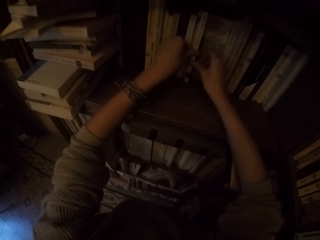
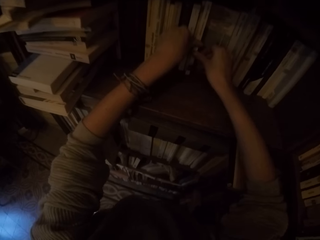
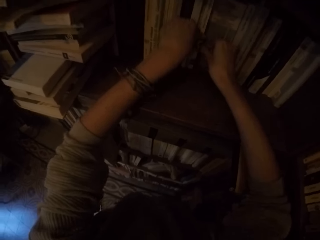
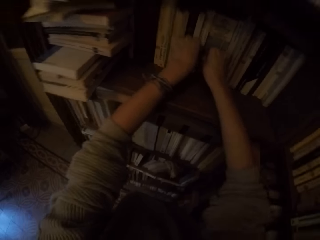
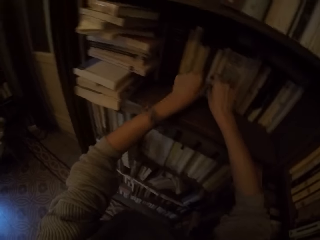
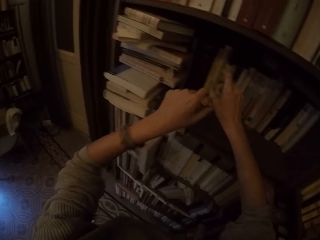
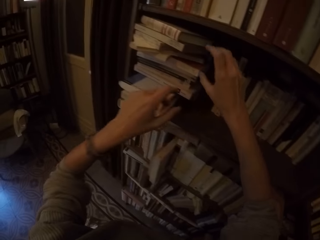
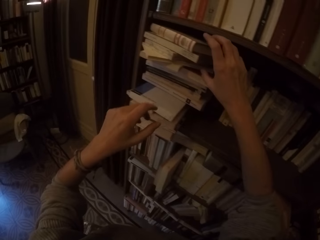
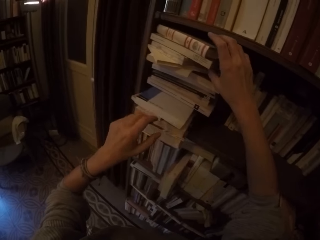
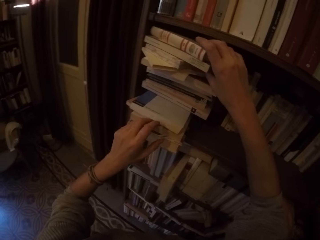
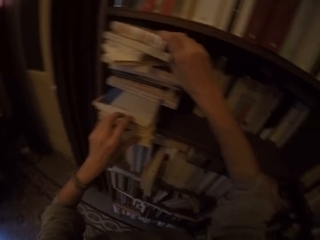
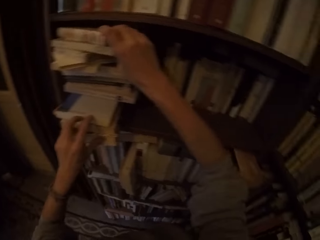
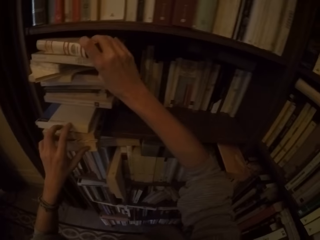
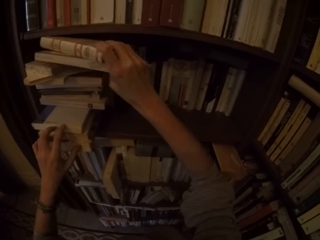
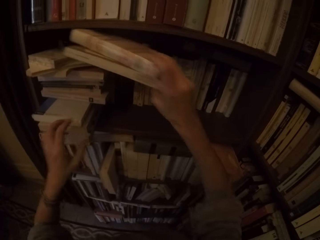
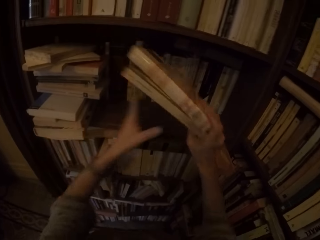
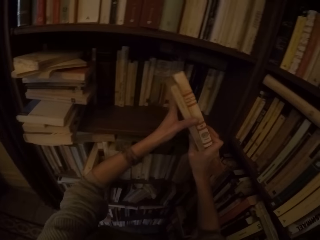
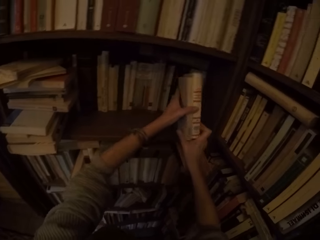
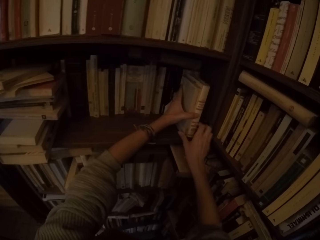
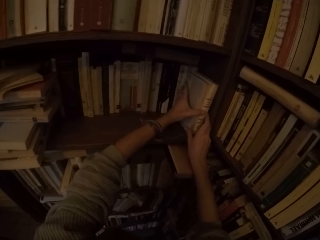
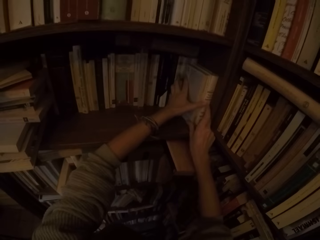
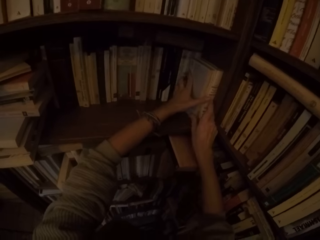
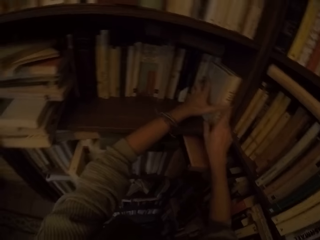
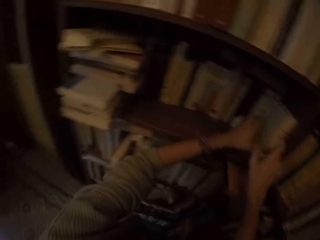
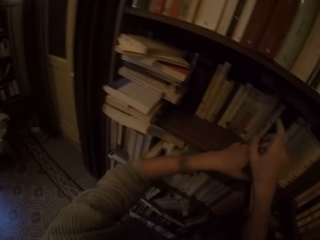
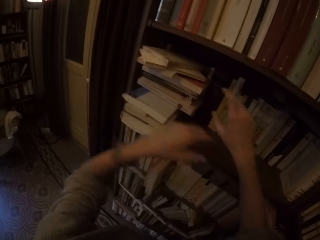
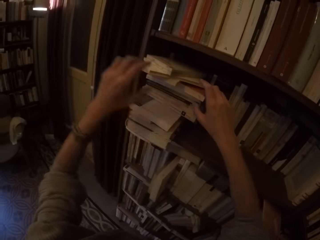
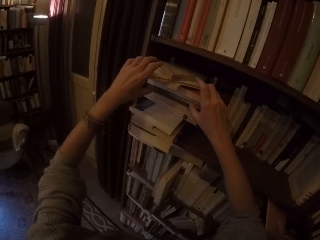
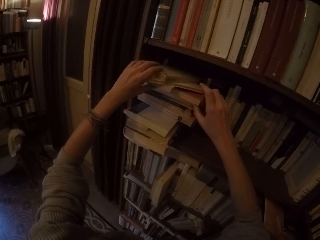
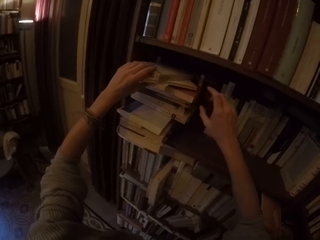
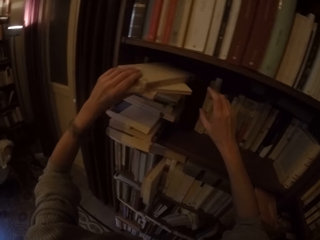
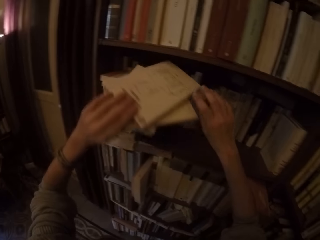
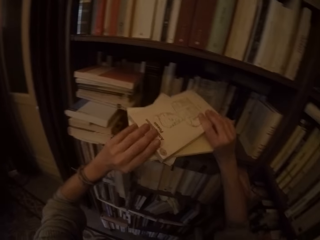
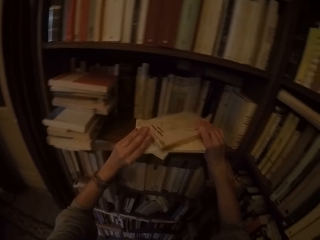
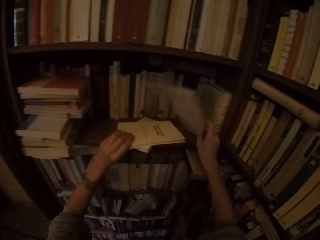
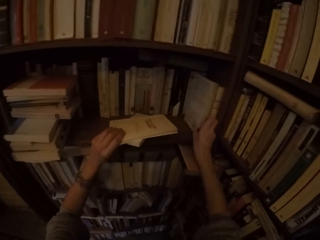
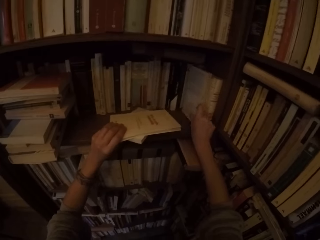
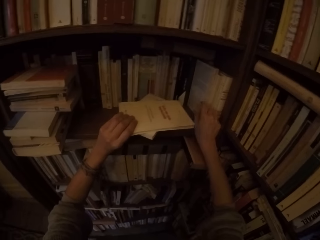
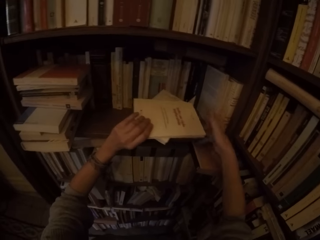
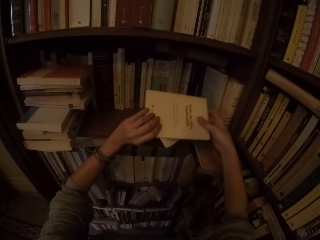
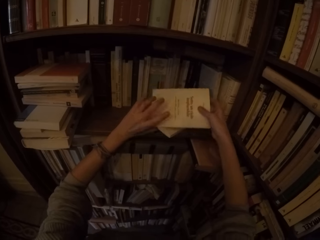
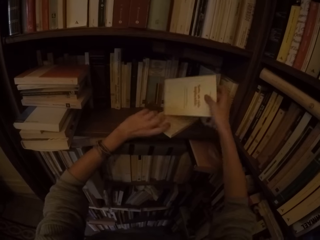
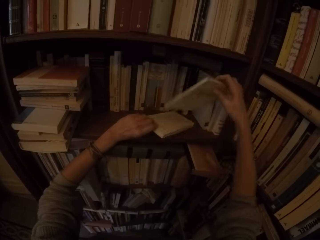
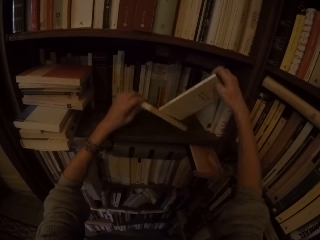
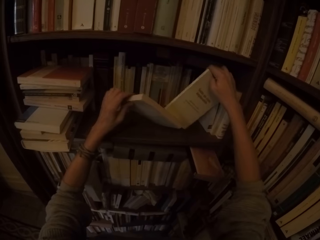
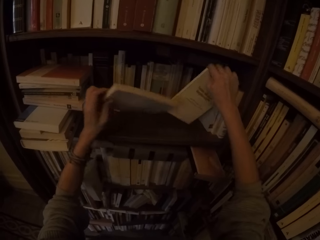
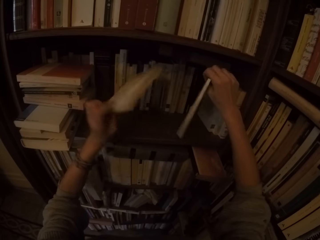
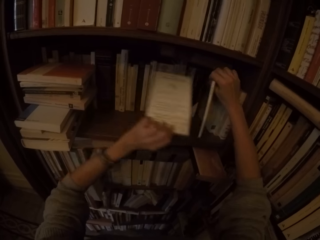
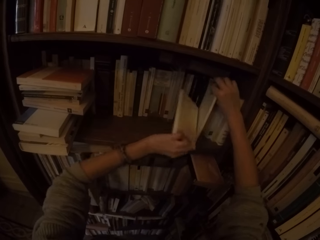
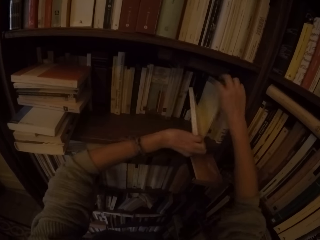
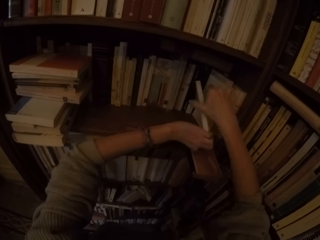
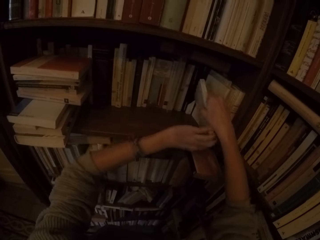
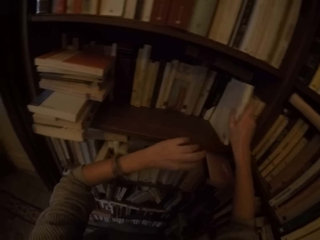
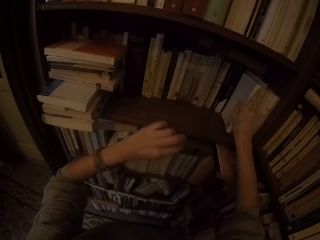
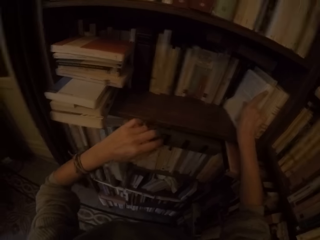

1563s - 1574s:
The camera wearer picks two books from the shelf with his right hand. He arranges the books on the shelf with both hands. He picks three books from the shelf with both hands. He arranges the books on the shelf with both hands.

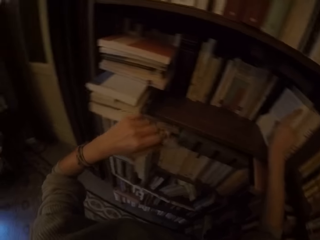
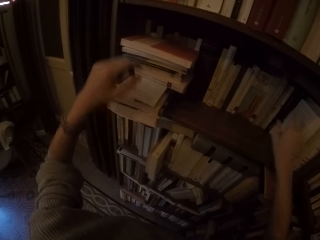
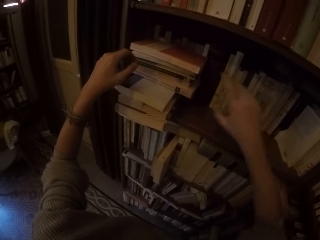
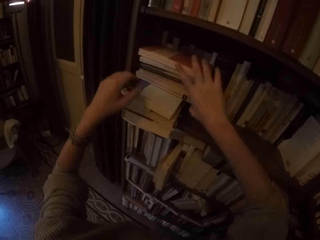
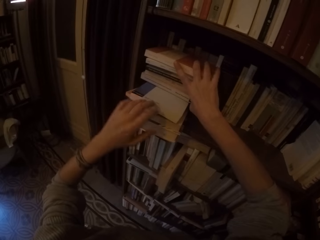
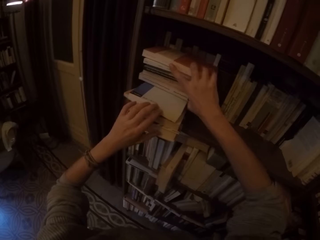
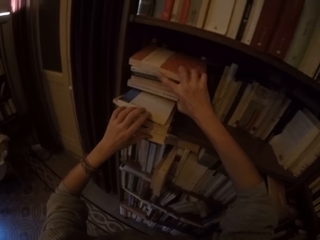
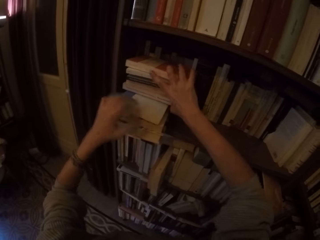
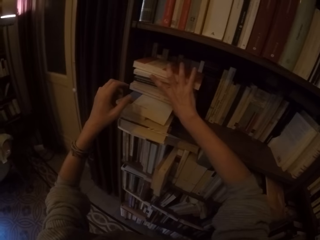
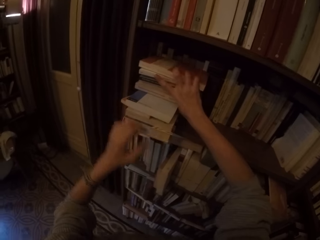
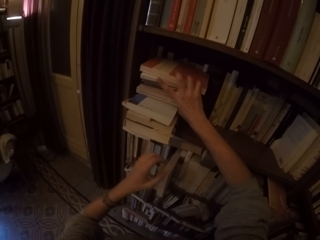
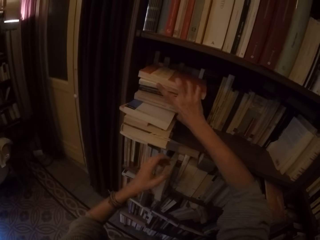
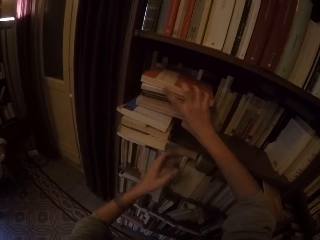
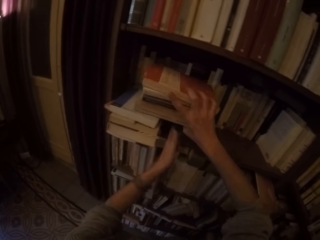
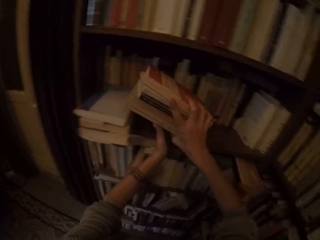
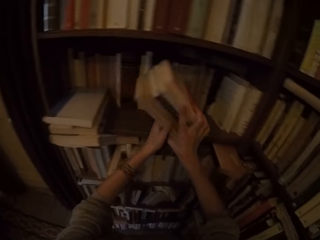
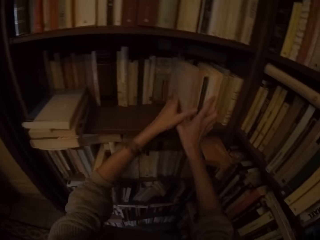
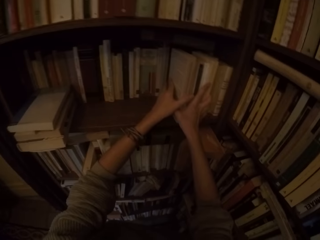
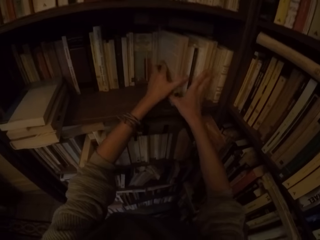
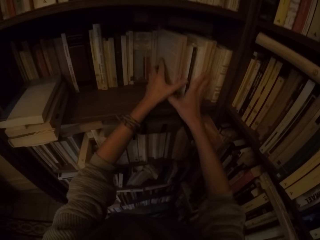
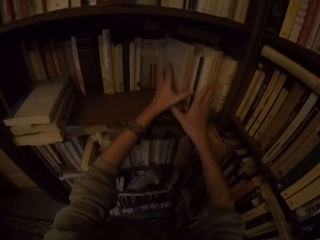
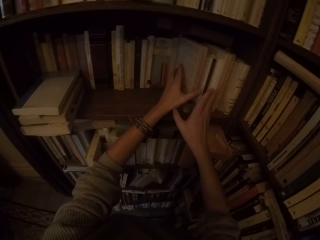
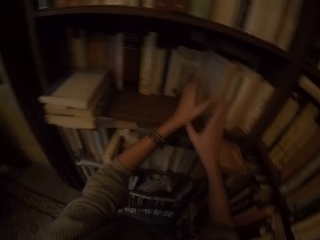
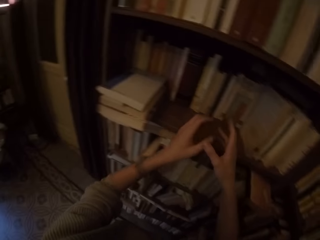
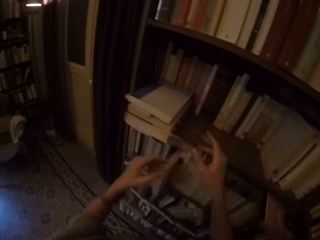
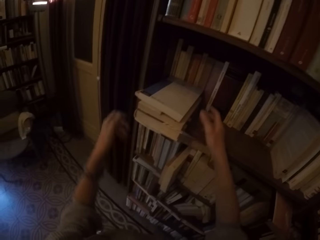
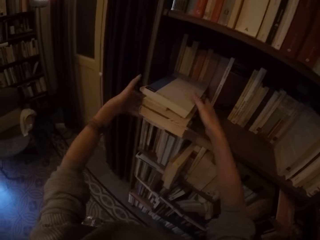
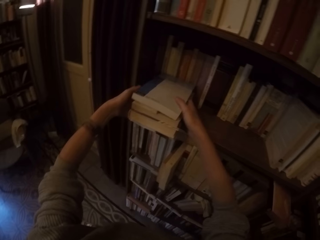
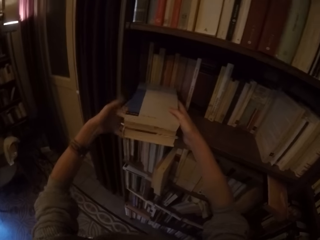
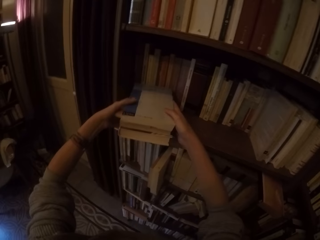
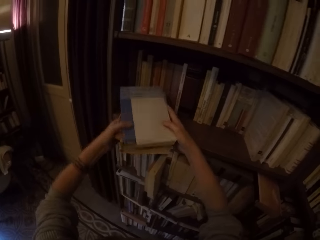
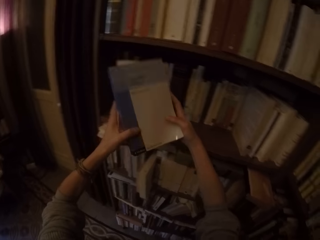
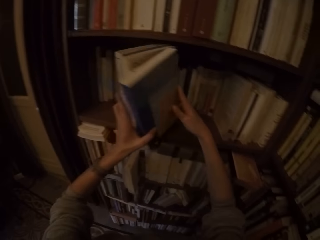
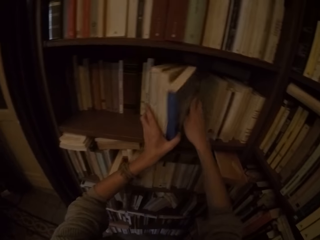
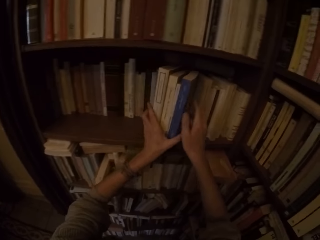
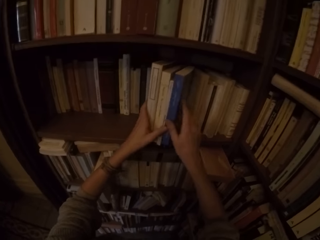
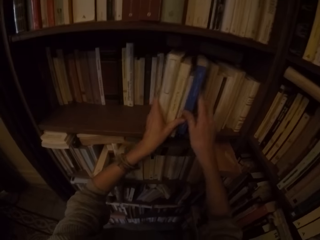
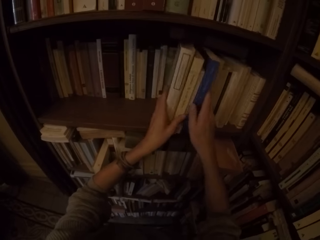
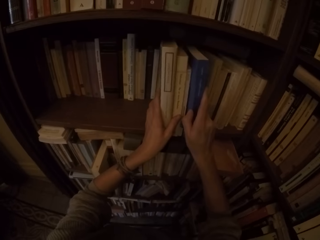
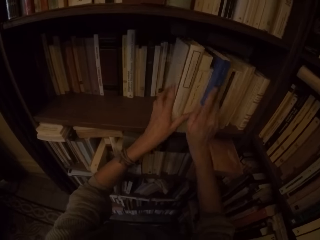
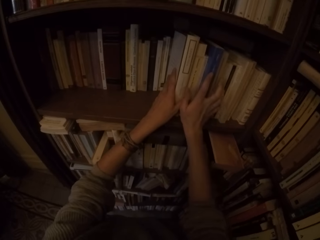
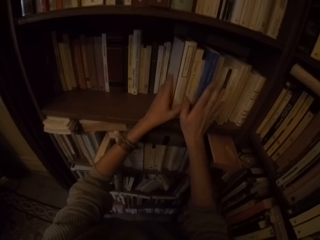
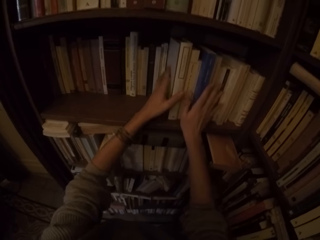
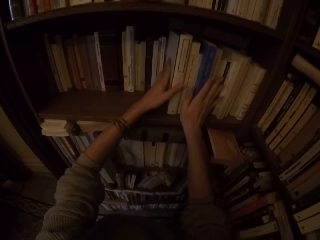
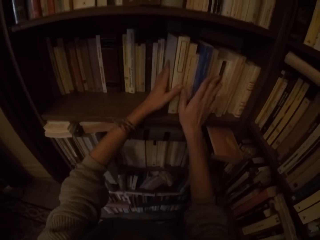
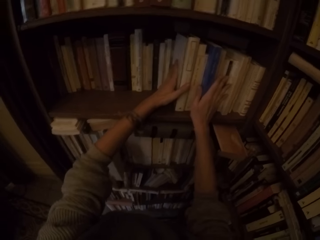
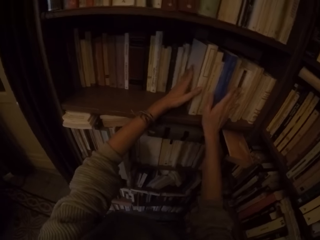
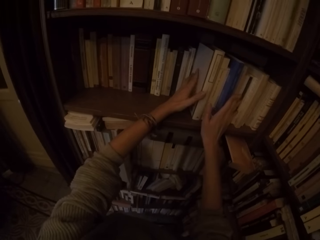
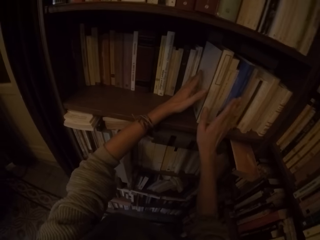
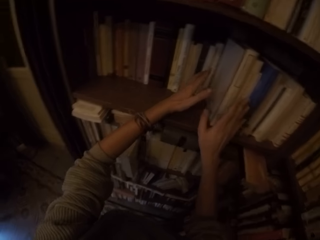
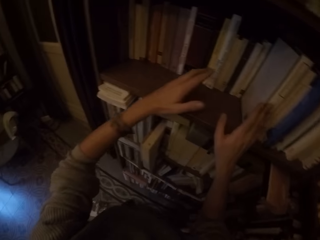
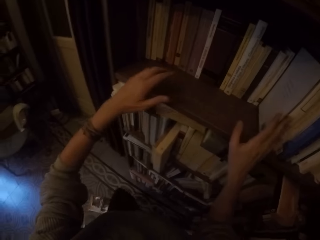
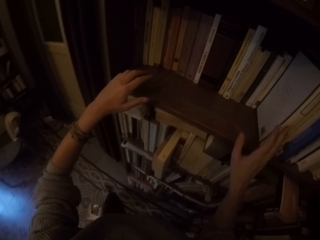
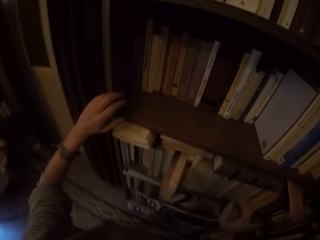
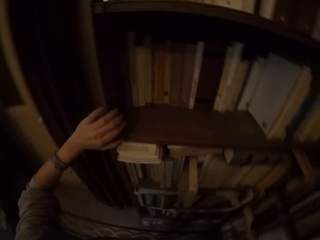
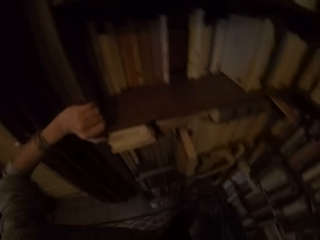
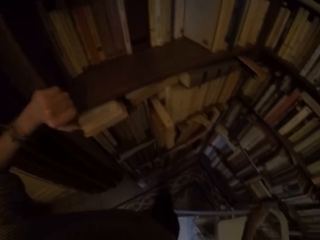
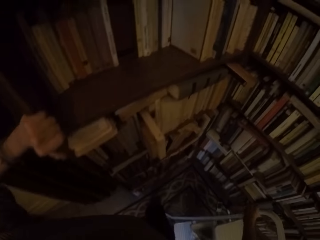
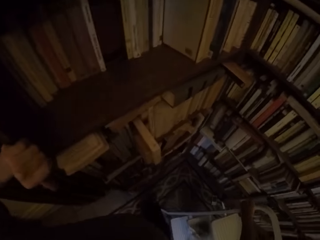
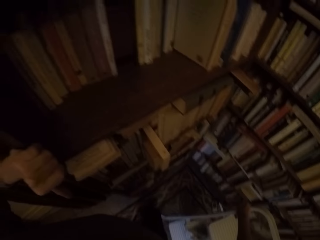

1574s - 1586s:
The camera wearer picks five books from the shelf with both hands. He arranges the books on the shelf with both hands. He picks four books from the shelf with both hands. He arranges the books on the shelf with both hands.
